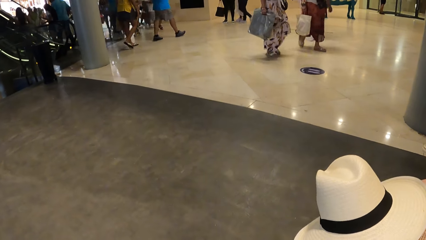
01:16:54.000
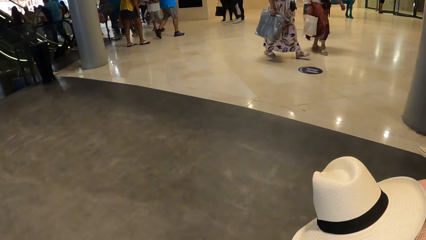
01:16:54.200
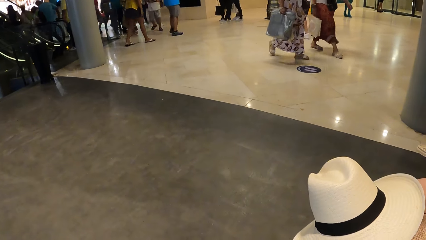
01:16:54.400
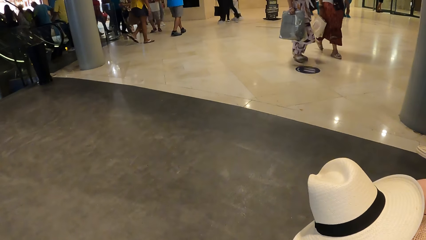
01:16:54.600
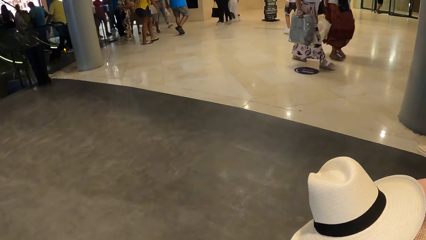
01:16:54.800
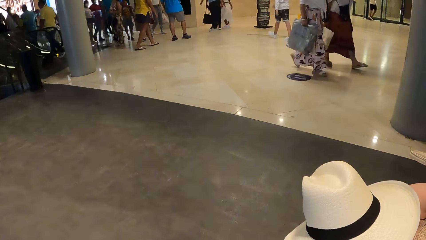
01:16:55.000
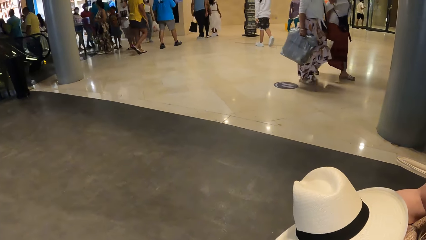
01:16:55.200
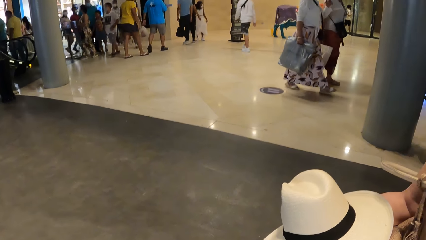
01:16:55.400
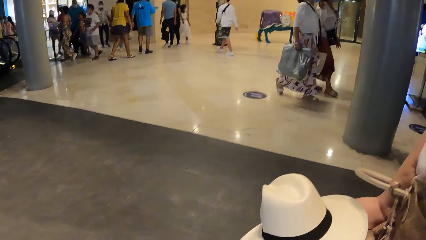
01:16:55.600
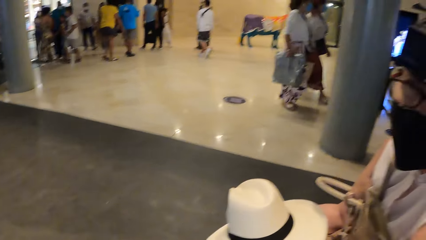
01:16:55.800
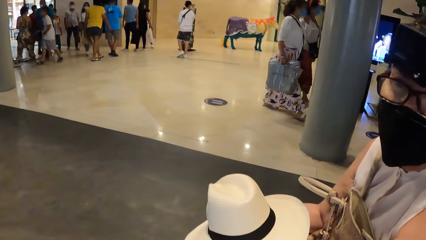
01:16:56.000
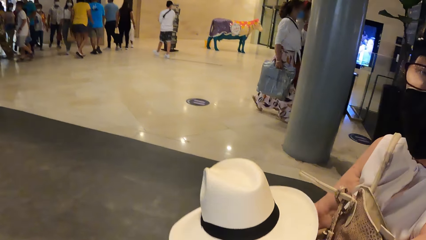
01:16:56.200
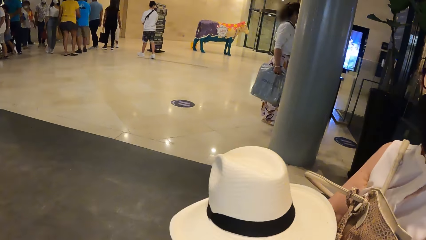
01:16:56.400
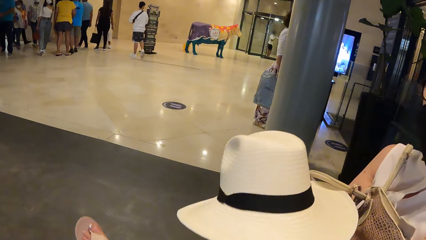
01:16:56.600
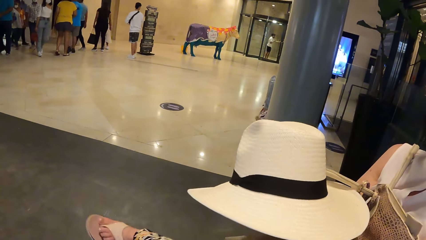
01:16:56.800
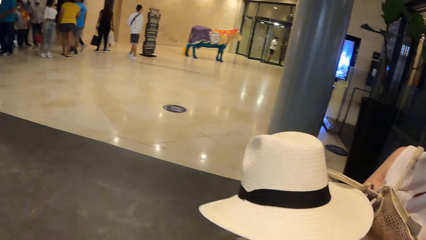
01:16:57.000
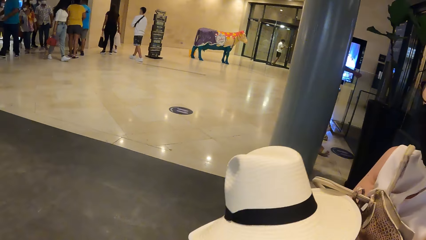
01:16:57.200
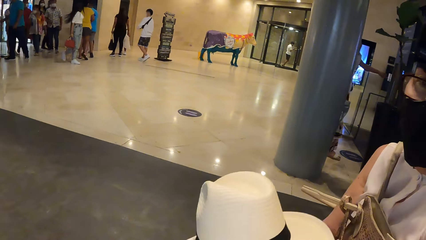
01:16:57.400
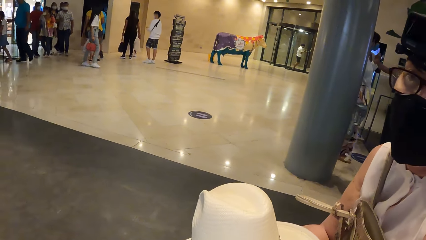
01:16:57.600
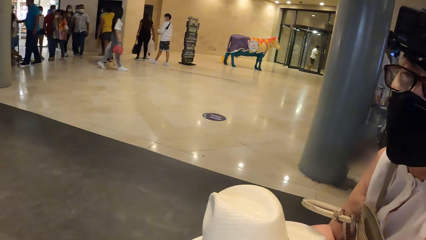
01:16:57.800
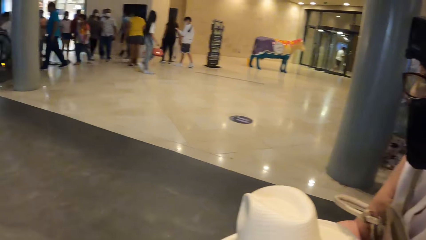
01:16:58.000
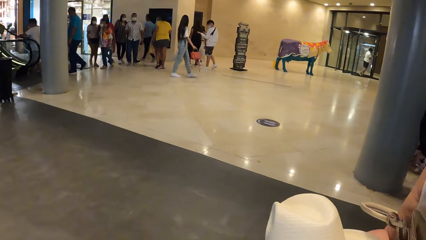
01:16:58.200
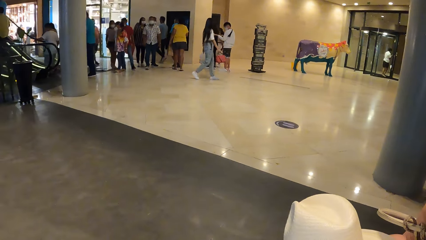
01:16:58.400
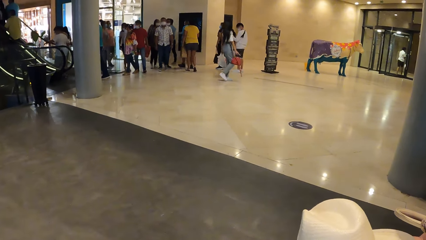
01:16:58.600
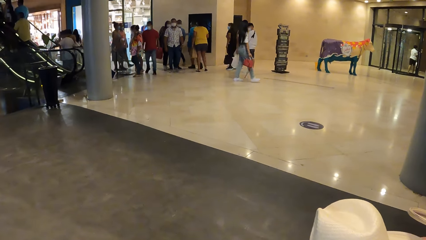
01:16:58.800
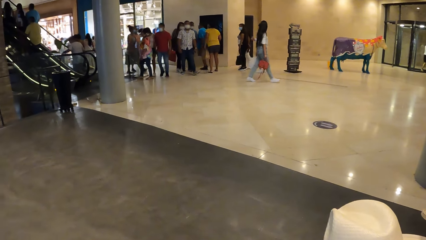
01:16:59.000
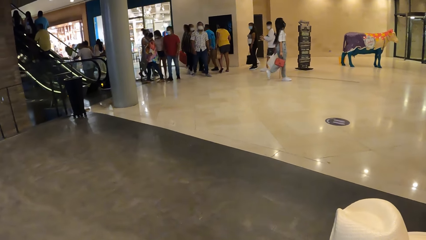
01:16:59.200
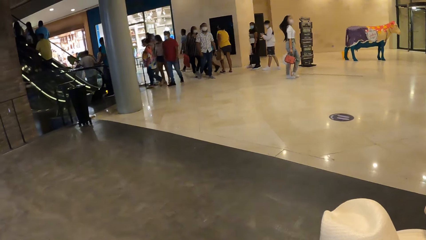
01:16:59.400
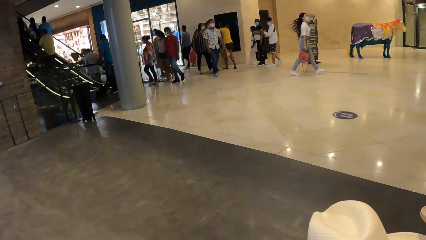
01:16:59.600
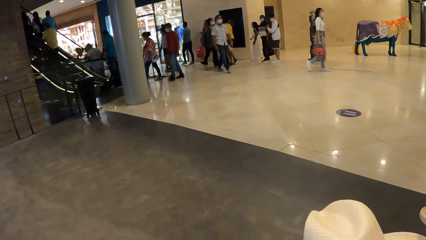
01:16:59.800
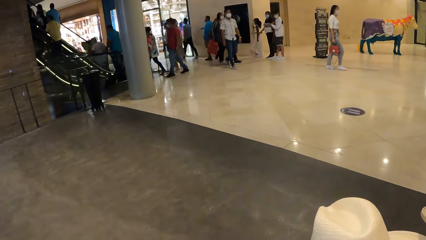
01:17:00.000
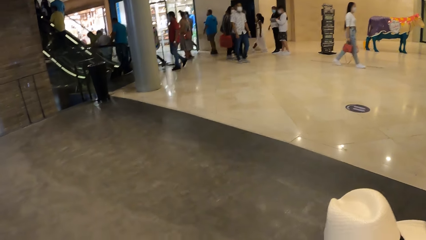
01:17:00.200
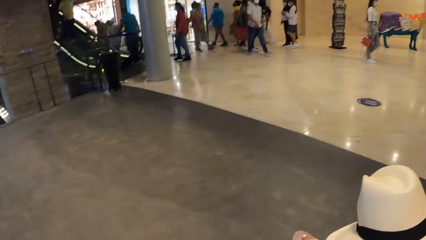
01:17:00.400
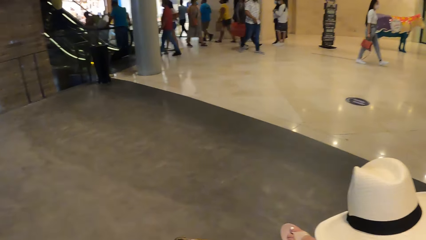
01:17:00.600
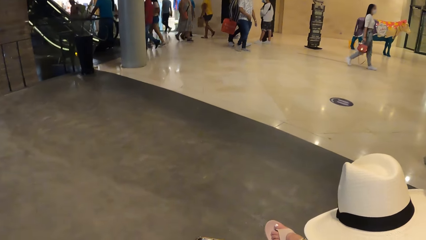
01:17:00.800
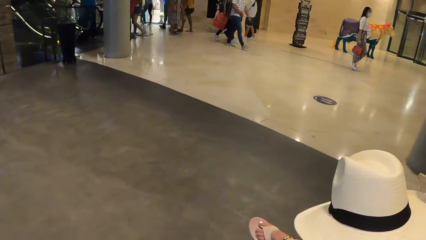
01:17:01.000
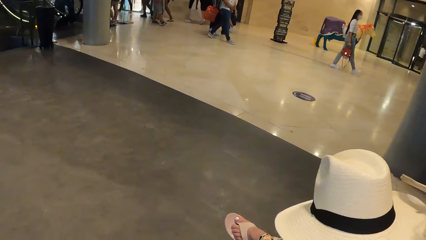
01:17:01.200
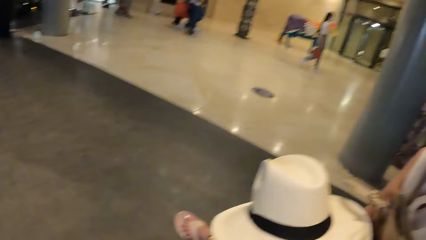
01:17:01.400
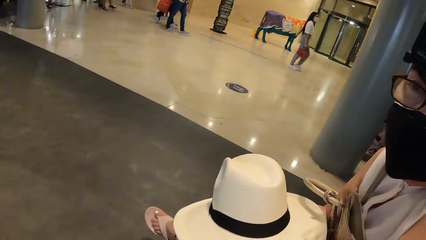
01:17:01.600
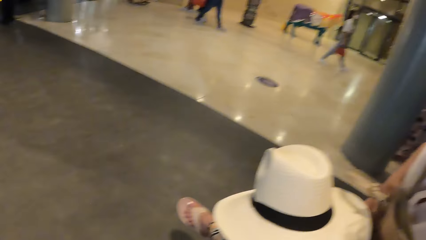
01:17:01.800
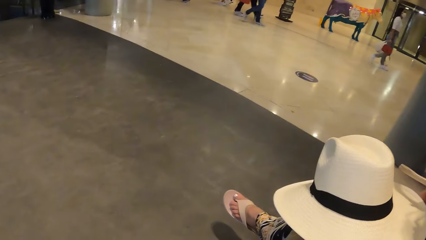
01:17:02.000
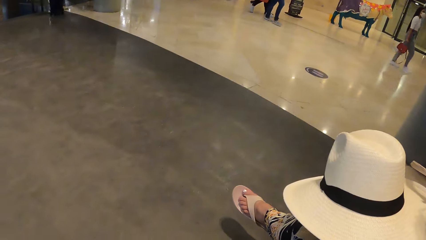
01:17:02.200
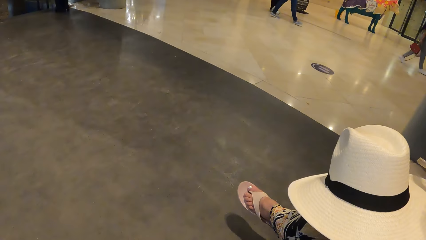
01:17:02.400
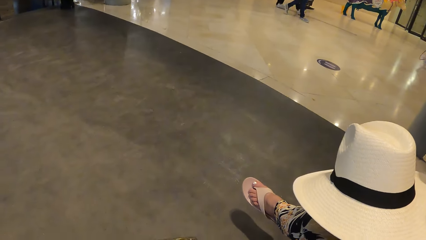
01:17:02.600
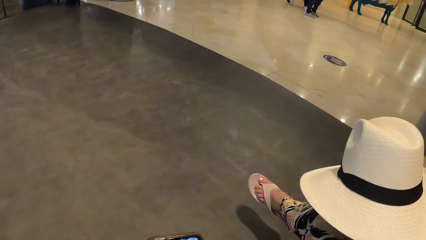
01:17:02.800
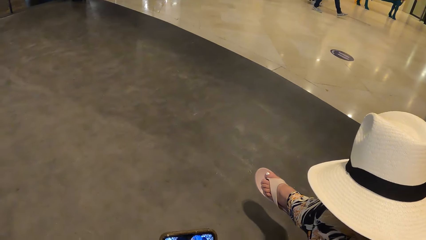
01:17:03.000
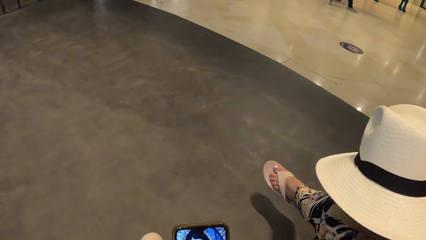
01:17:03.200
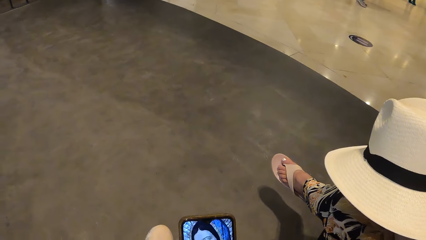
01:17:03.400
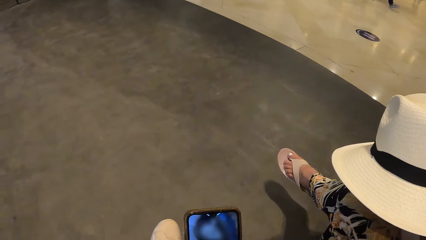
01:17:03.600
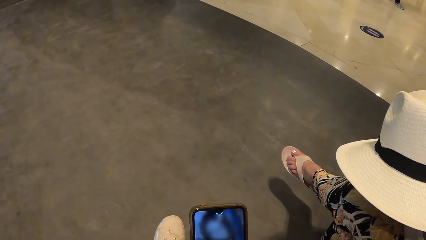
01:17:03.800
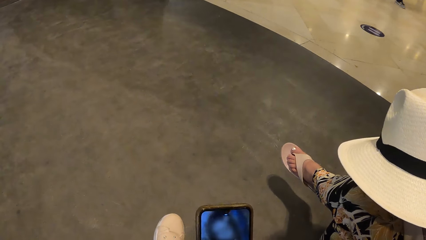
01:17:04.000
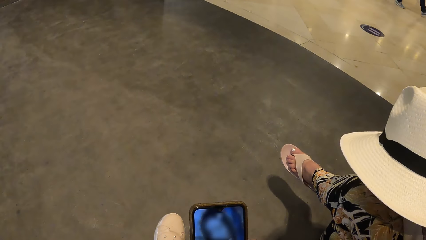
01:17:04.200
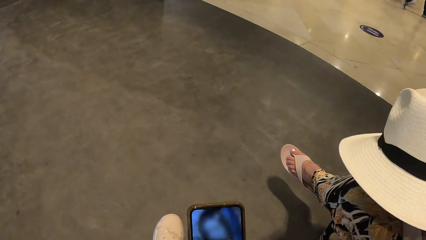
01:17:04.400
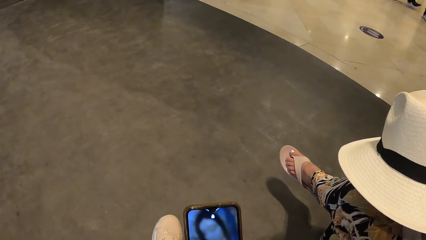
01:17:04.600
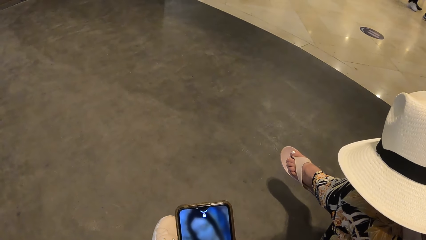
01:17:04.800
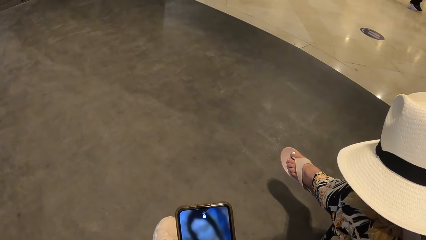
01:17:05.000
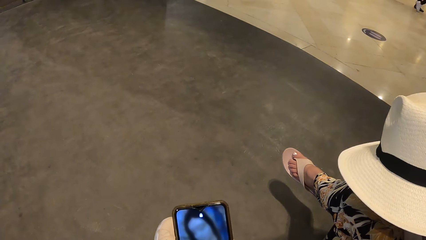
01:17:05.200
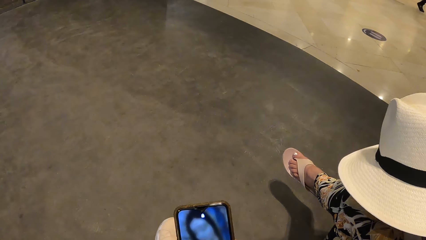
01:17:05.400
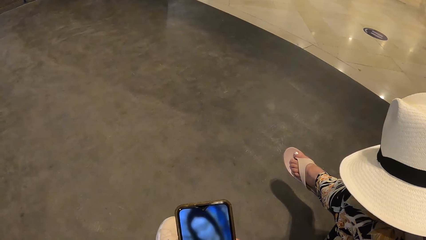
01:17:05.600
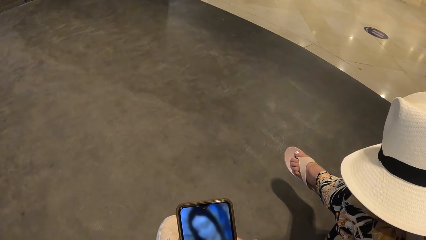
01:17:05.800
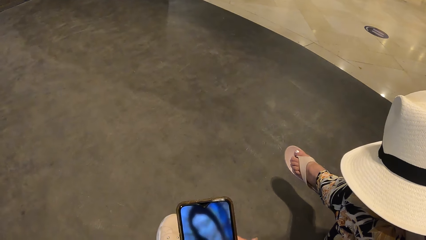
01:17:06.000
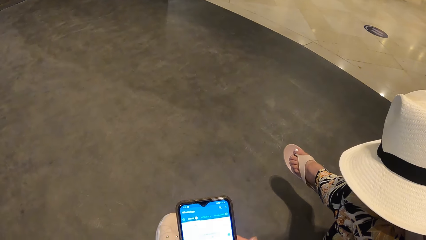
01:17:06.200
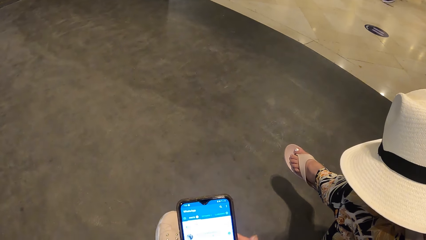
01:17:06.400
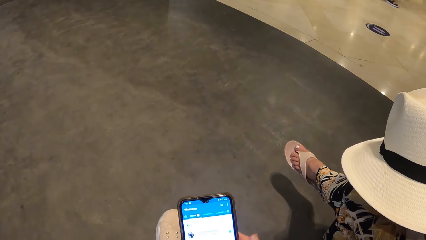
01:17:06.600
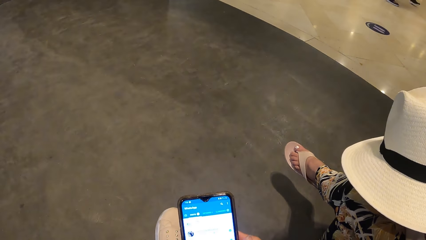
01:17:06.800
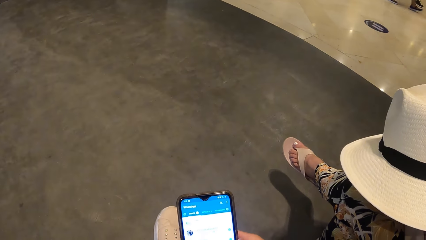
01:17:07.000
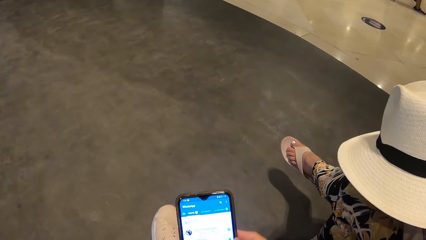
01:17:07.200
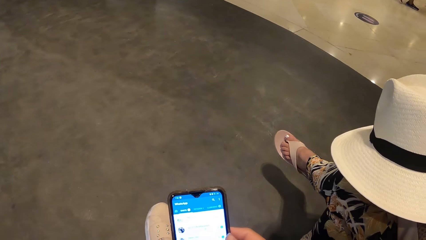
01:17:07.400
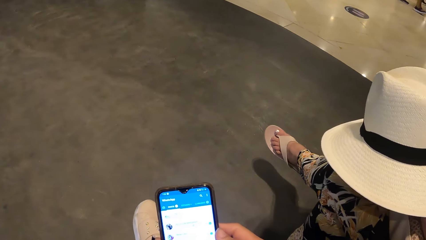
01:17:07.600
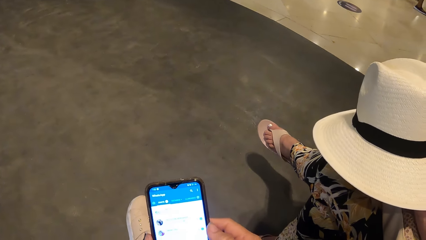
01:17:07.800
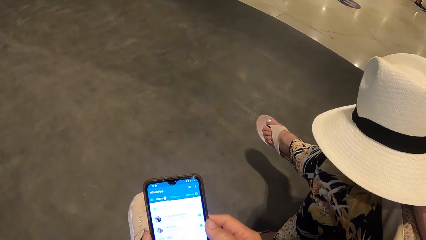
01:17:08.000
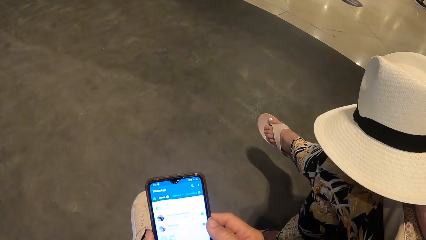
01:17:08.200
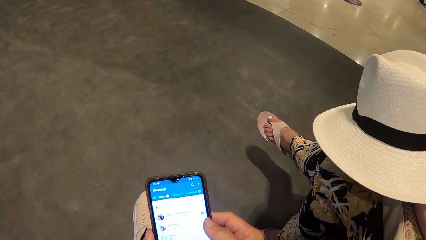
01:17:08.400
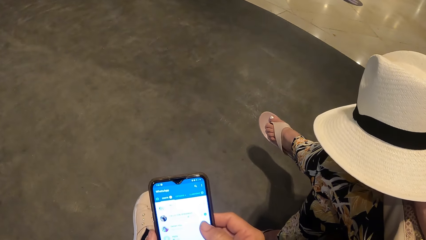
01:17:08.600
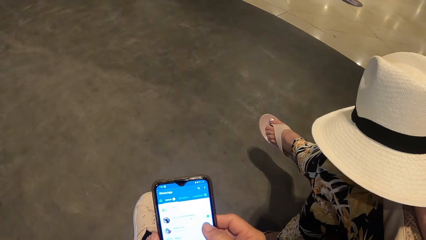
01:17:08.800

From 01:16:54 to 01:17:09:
The camera wearer interacts with a woman. They stare at the compound. They operate her phone. They scroll on the phone.
